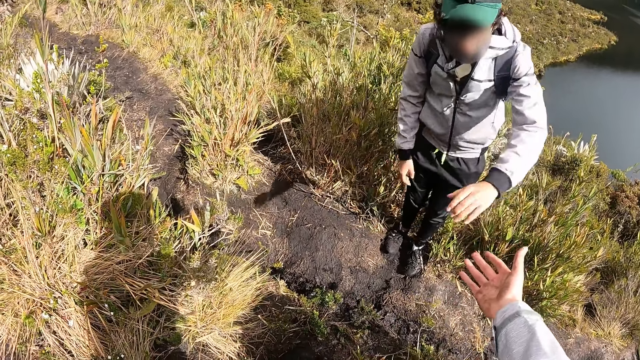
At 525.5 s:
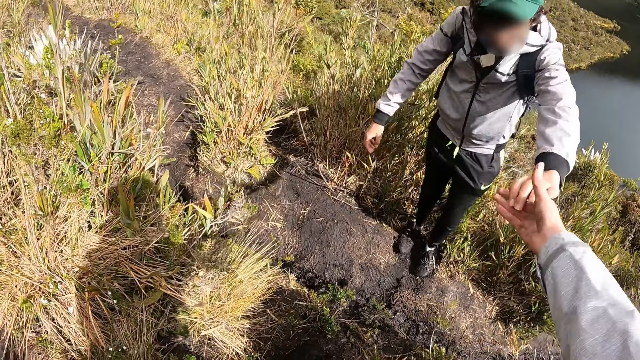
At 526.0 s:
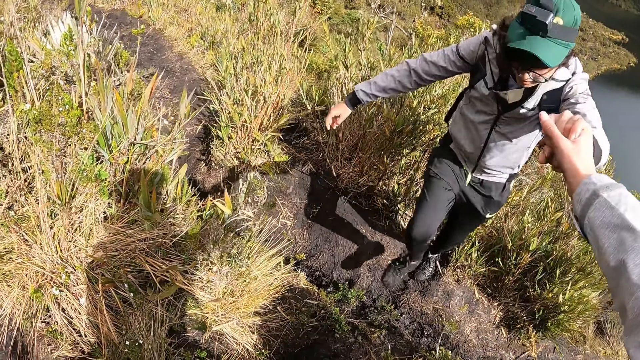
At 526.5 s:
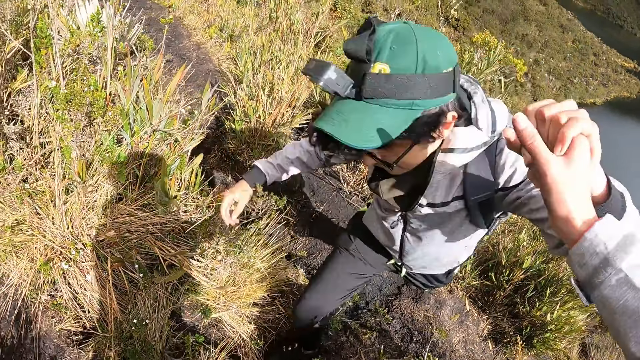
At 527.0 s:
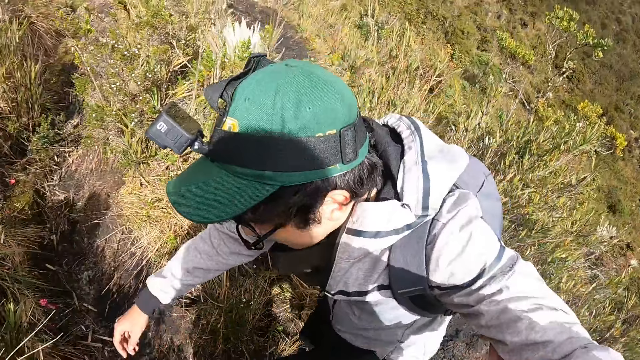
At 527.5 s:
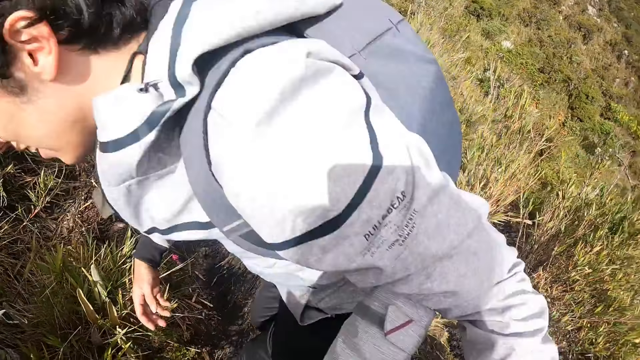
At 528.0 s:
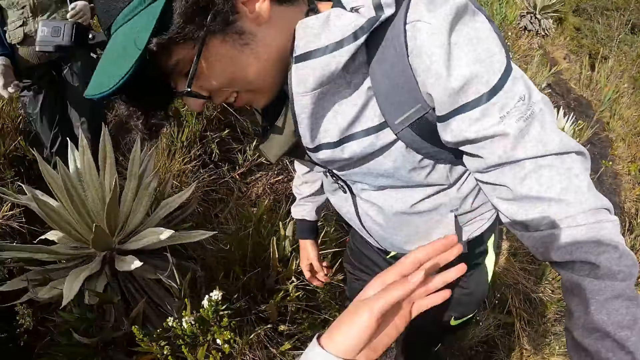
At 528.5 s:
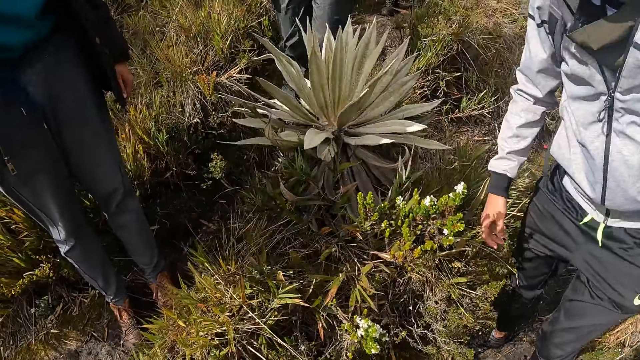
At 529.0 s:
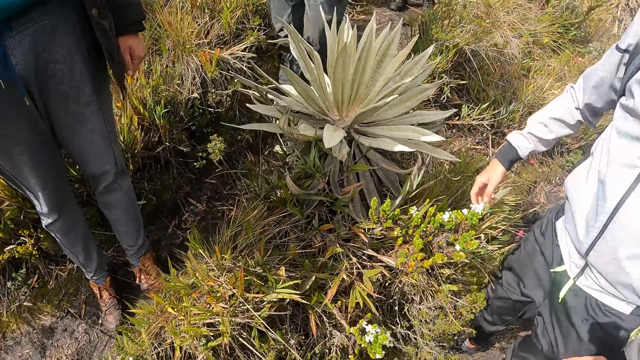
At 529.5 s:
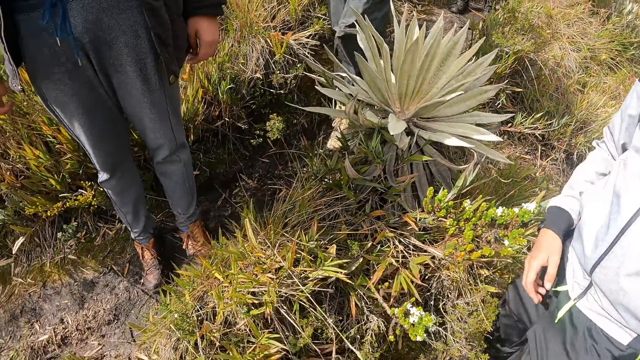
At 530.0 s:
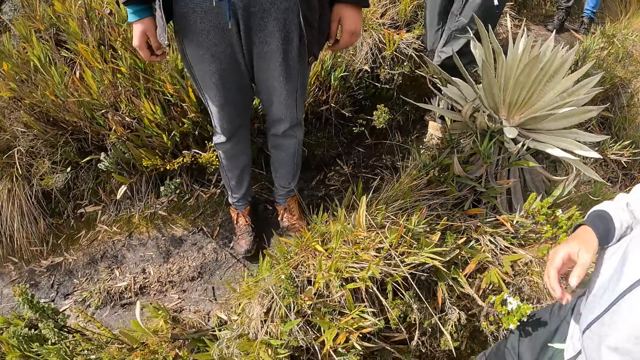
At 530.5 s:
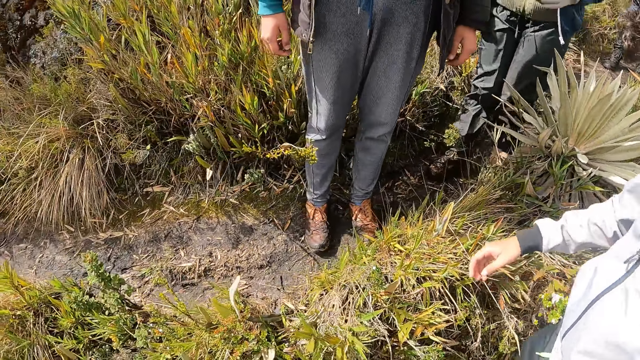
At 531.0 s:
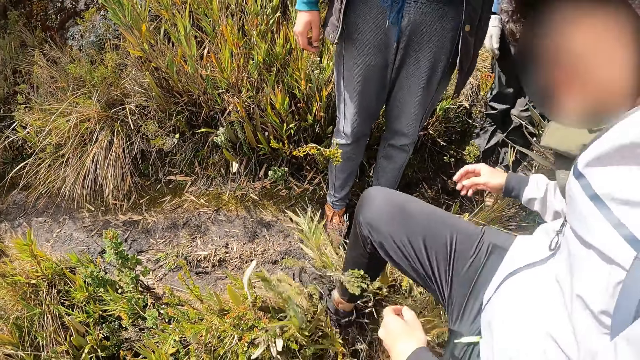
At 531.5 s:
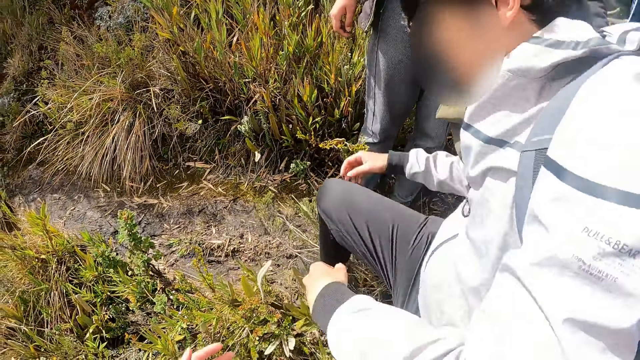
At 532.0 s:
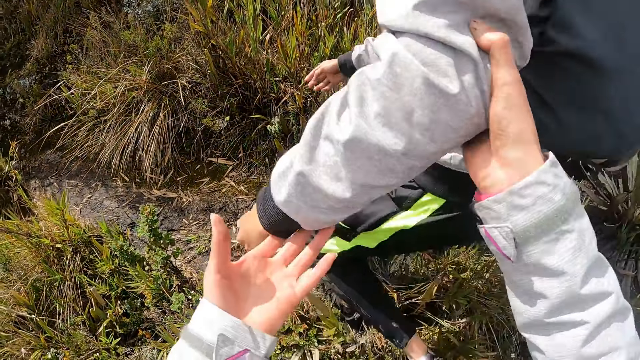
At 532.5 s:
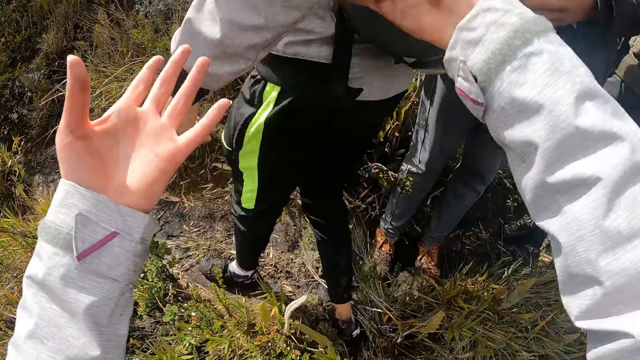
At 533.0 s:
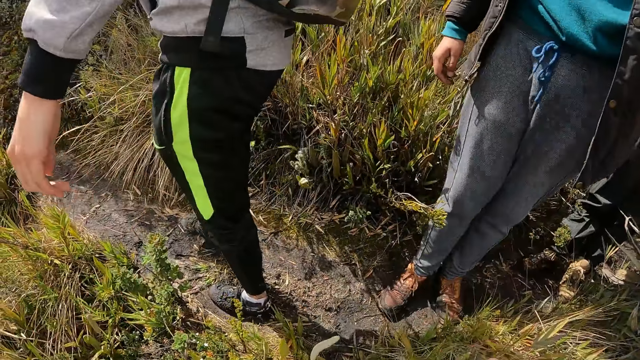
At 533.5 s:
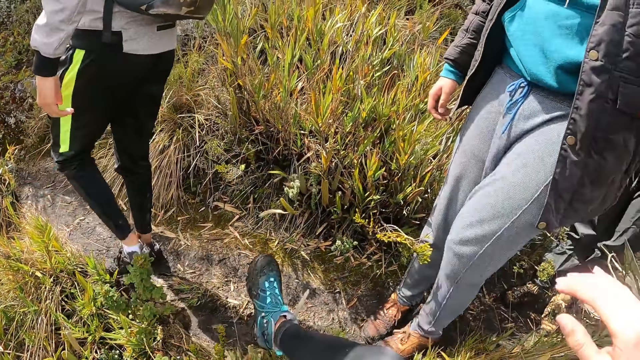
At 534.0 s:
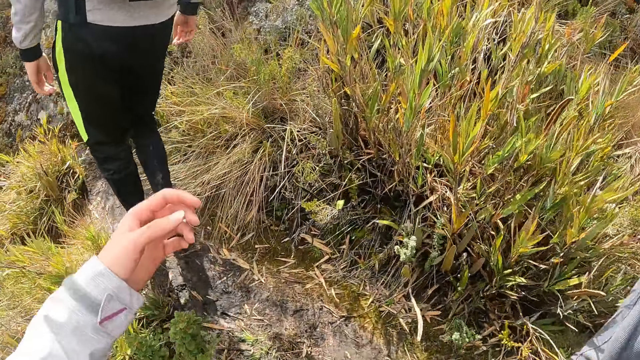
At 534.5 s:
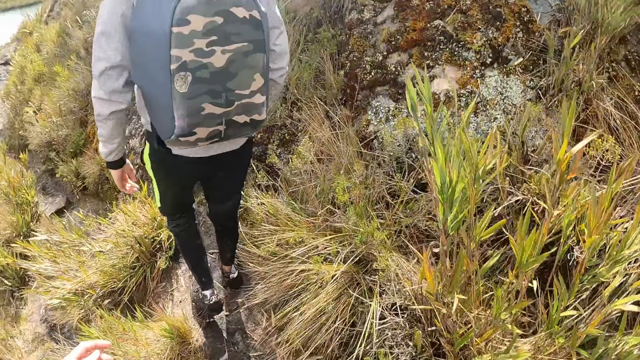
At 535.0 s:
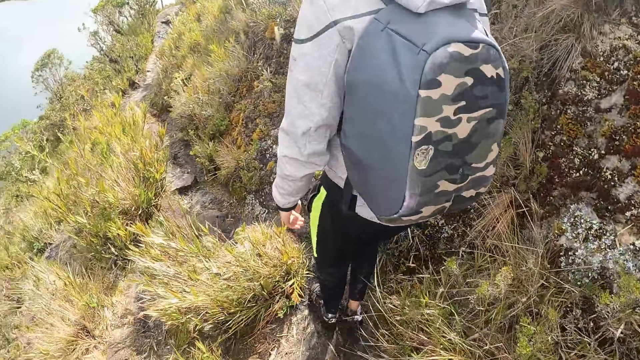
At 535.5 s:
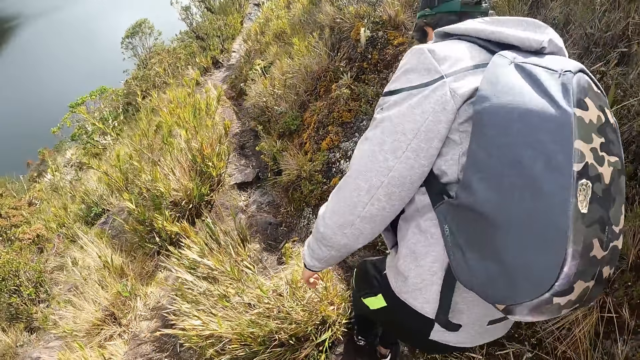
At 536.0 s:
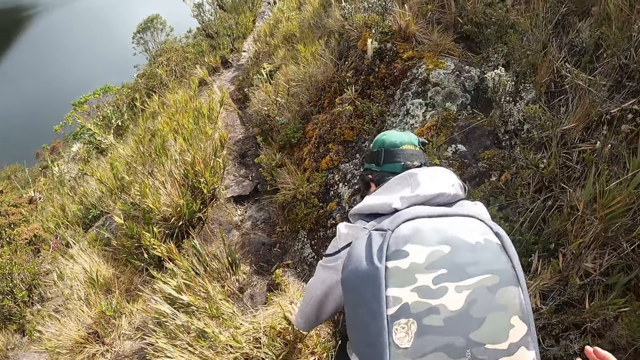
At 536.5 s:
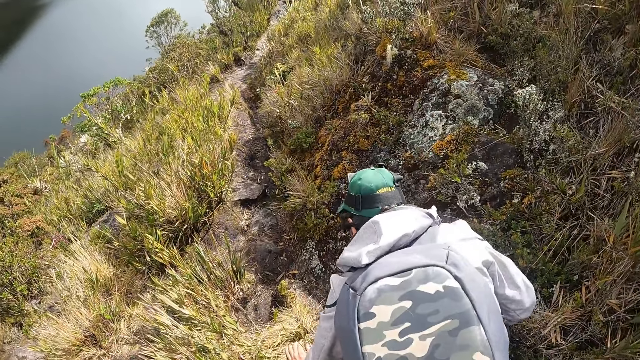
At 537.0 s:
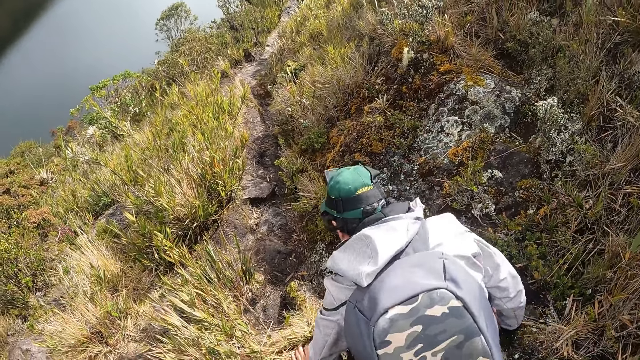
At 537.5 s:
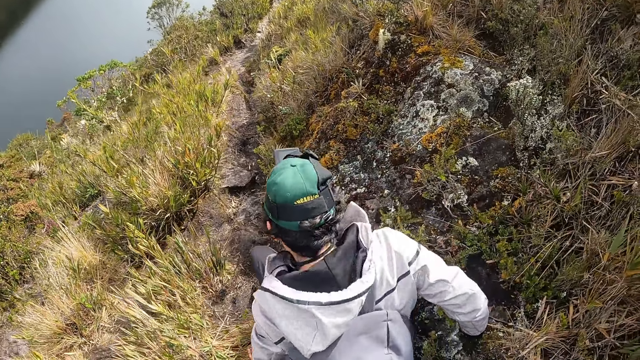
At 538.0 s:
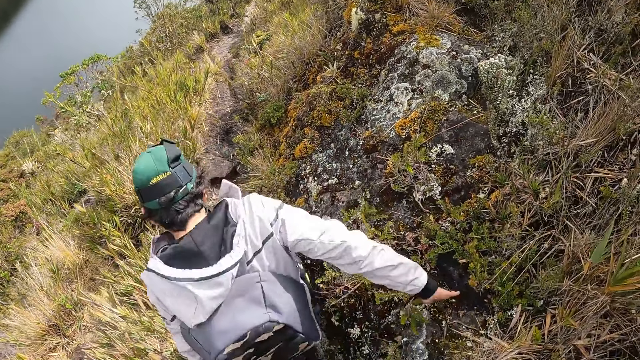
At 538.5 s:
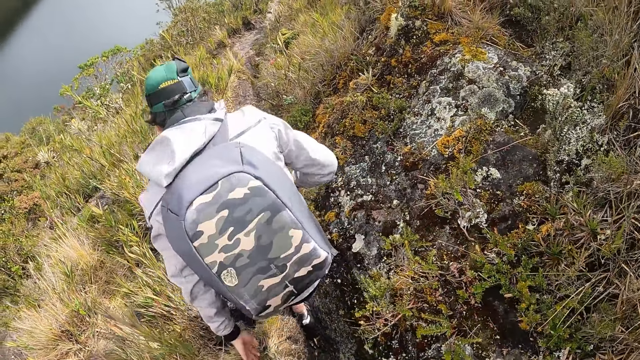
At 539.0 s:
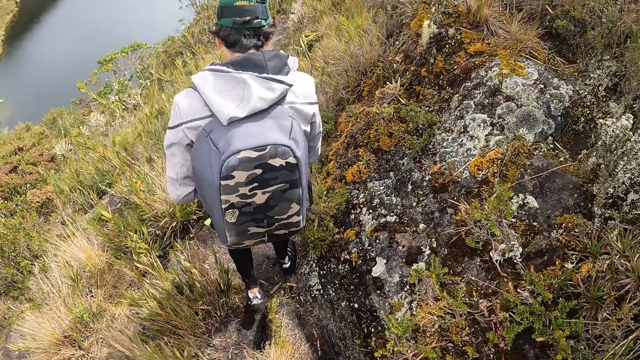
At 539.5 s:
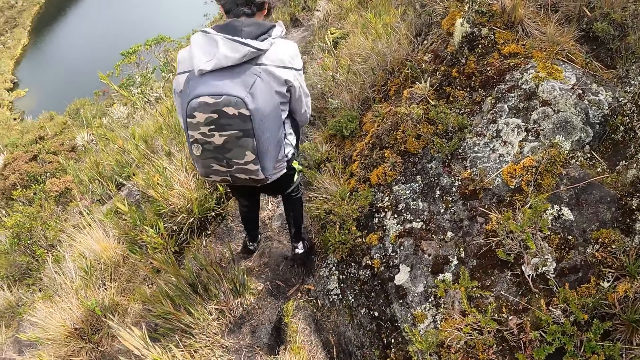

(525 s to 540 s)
The camera wearer grabs the man's left hand with her right hand. She helps the man up a slope with both hands. She walks.

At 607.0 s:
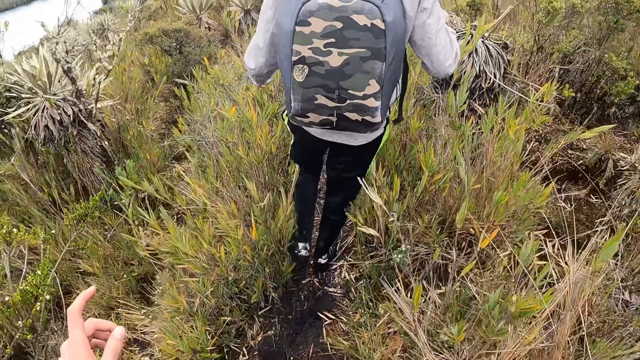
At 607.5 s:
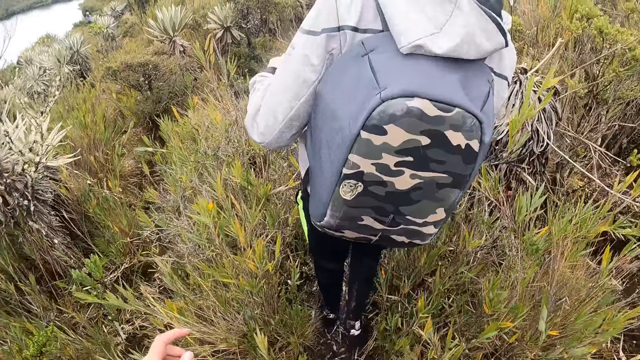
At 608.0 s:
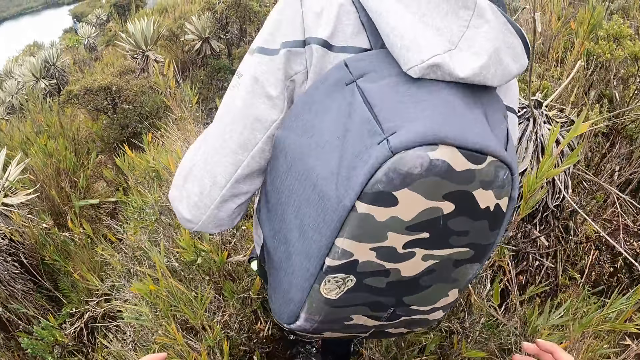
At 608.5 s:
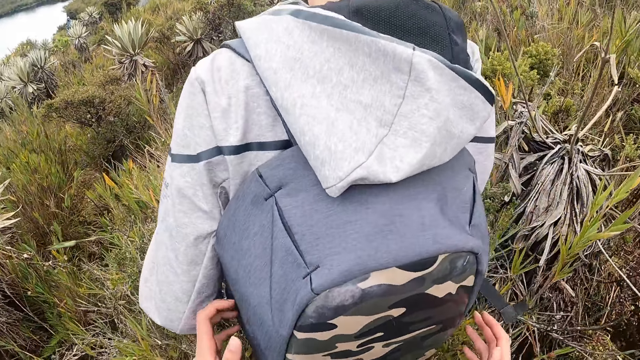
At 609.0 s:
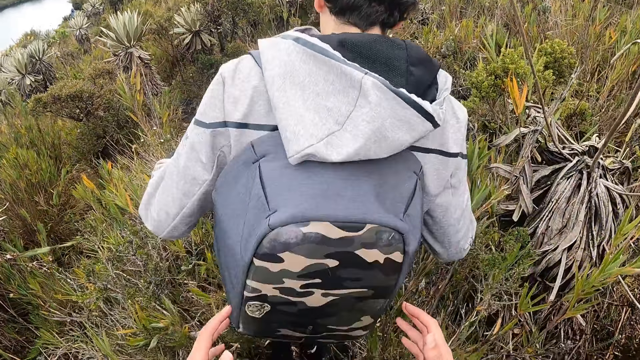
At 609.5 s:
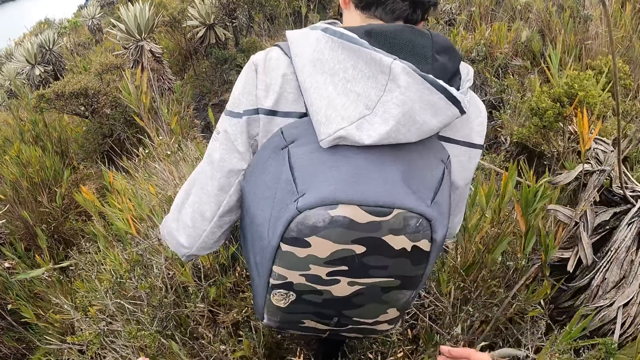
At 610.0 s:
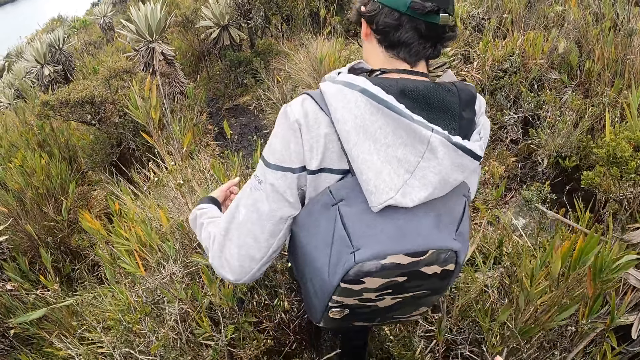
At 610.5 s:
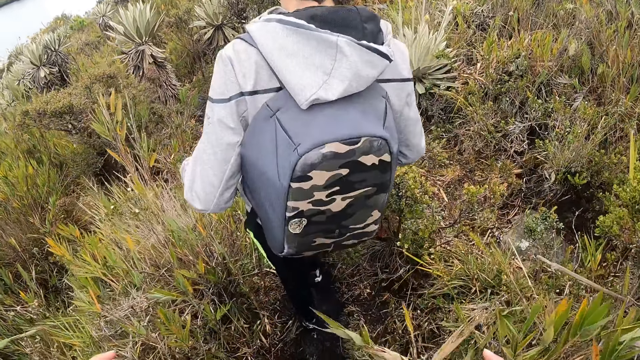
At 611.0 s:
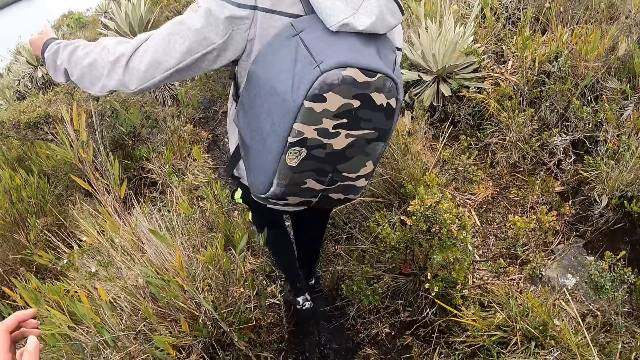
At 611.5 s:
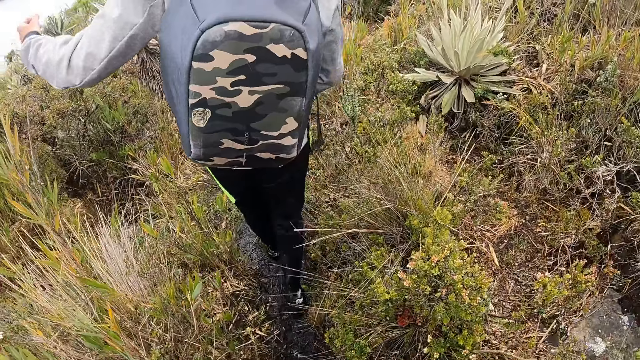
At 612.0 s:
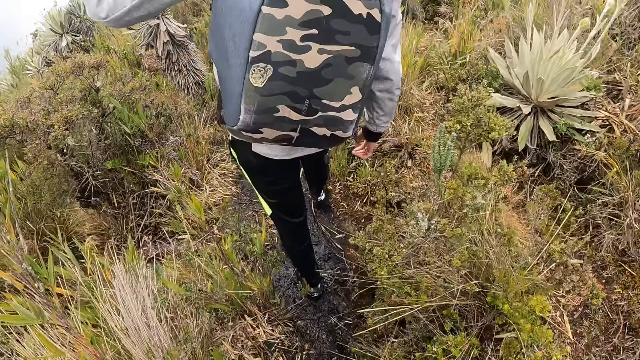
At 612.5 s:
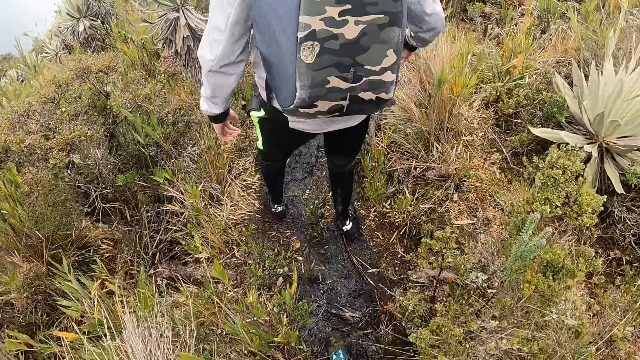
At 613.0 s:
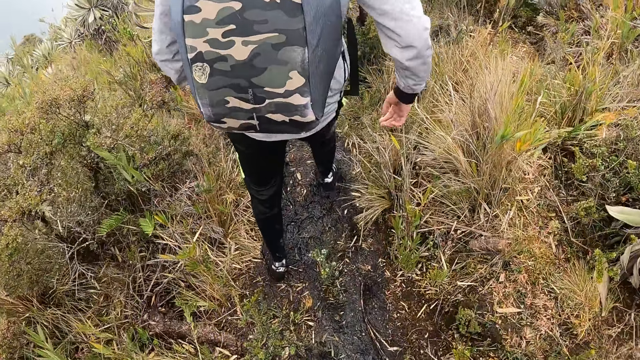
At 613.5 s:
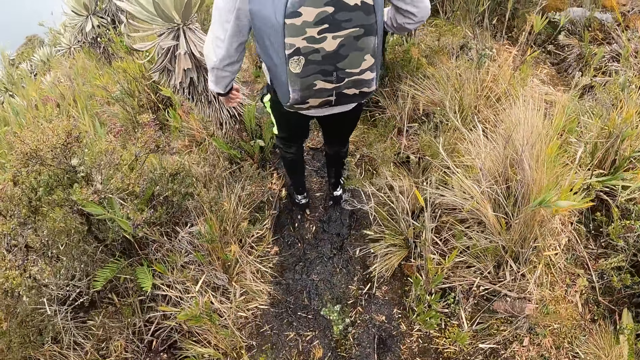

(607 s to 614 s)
The camera wearer touches a bag on a man with both hands.
